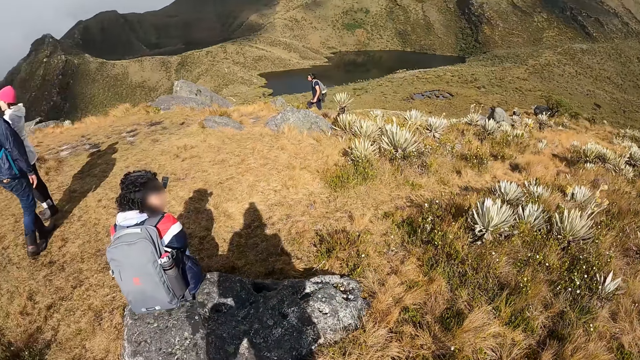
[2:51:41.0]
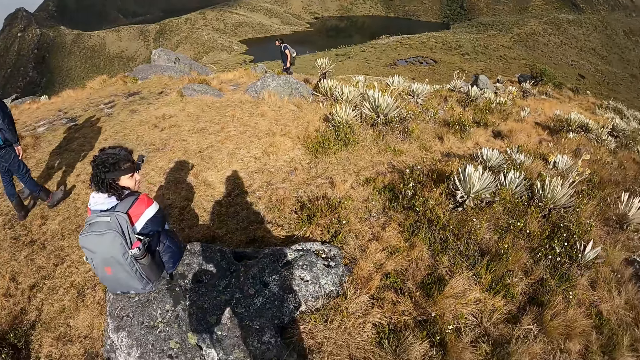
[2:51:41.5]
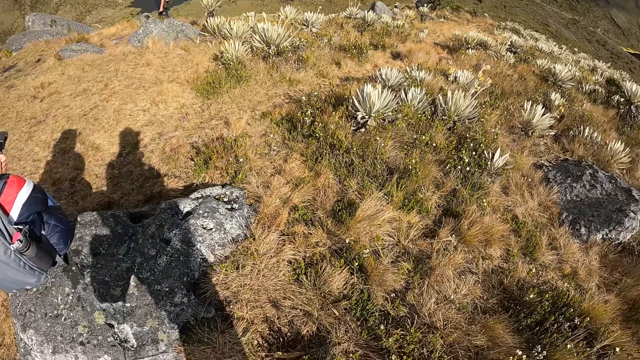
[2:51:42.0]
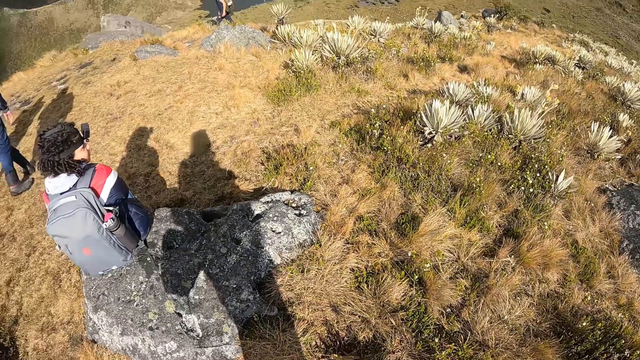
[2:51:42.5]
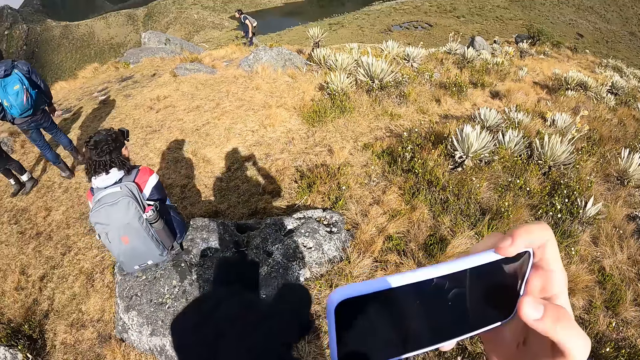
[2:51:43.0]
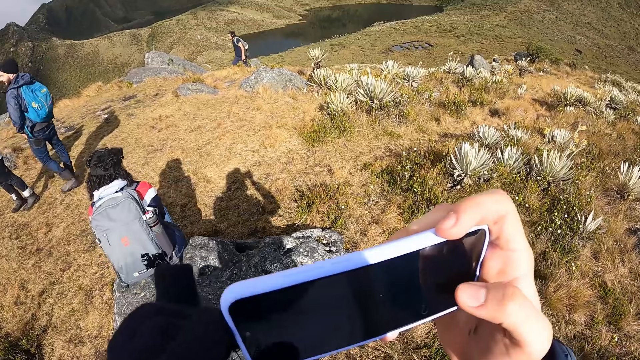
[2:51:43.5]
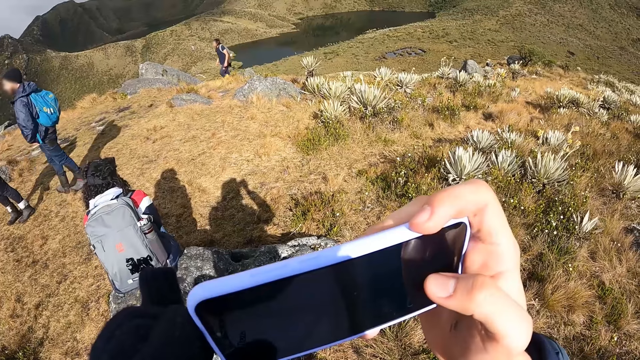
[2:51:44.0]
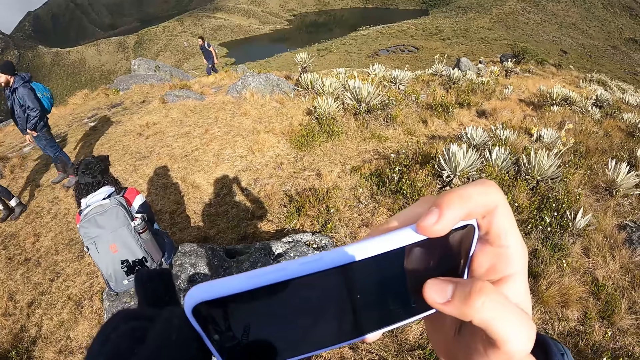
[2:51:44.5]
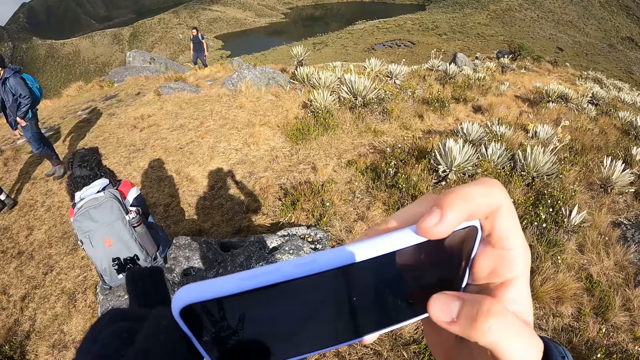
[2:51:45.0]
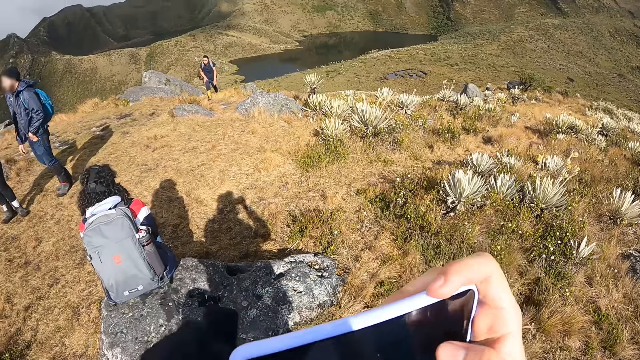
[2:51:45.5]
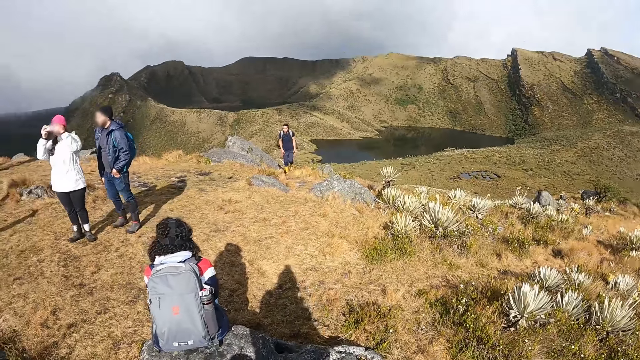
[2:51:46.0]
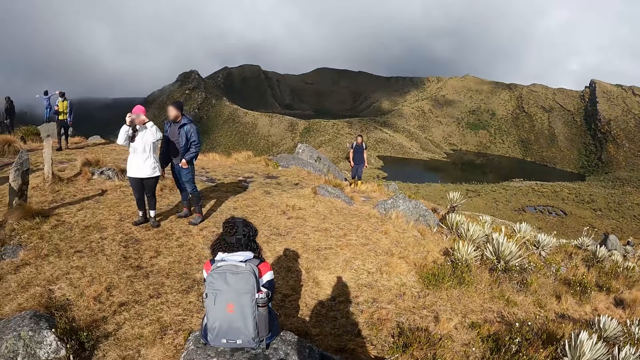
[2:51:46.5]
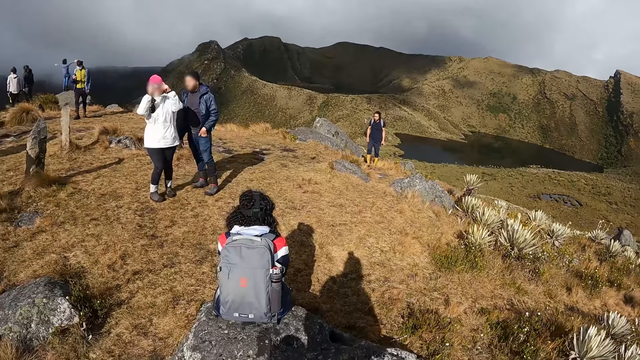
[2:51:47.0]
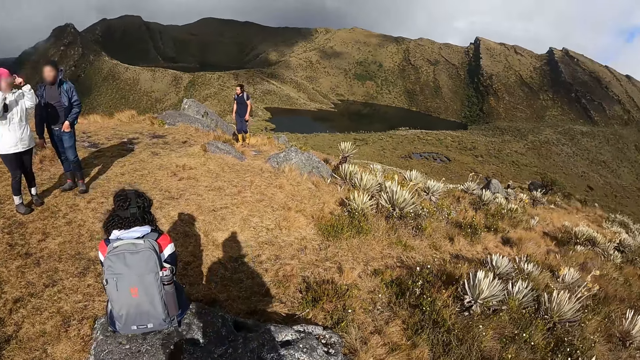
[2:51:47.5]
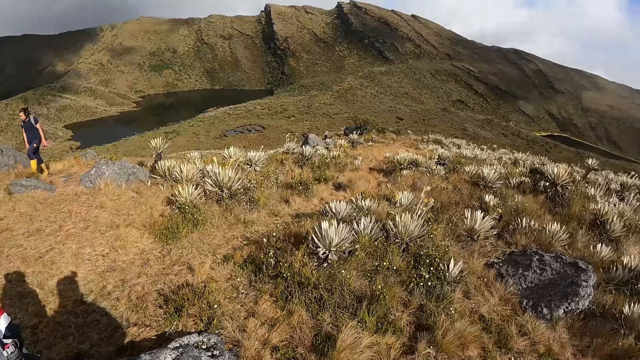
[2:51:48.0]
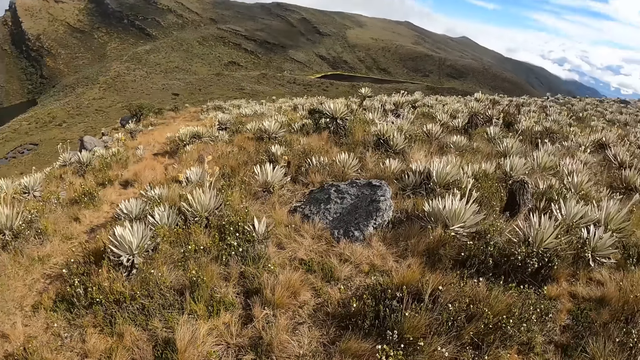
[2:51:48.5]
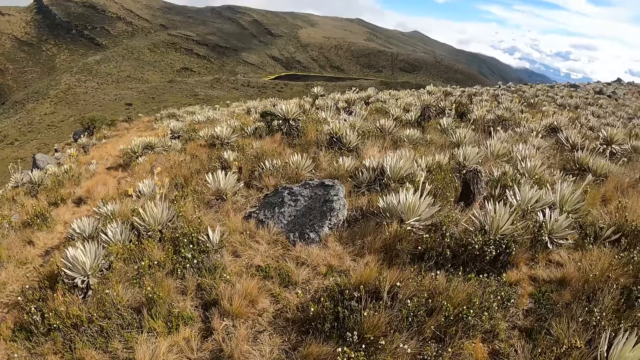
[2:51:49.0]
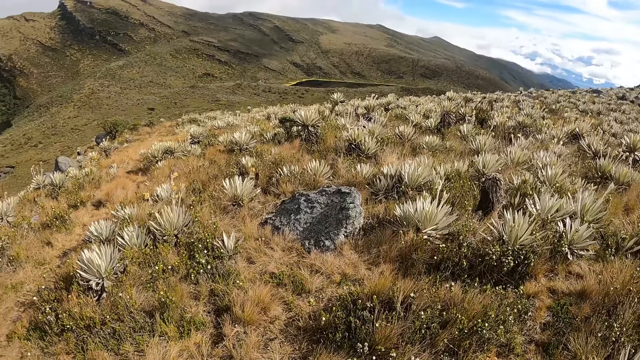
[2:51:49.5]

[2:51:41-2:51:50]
The camera wearer turns around the hill. They take a photo of people. They turn around the hill.

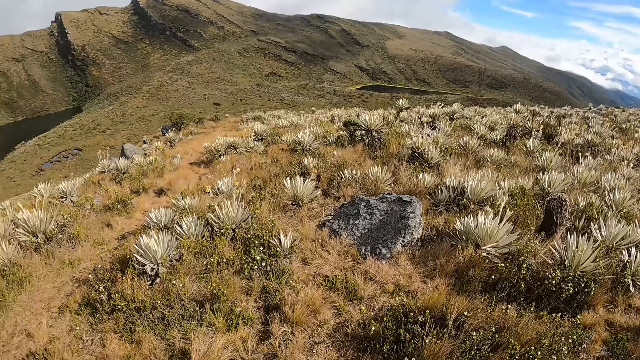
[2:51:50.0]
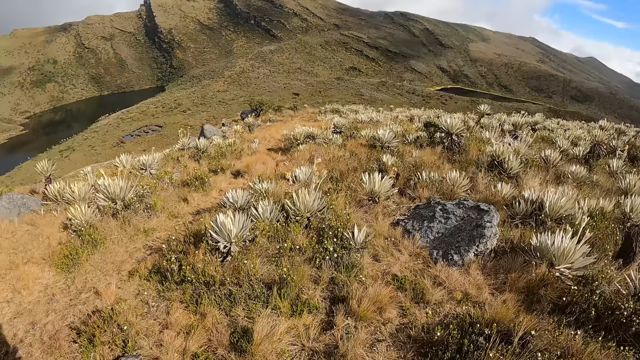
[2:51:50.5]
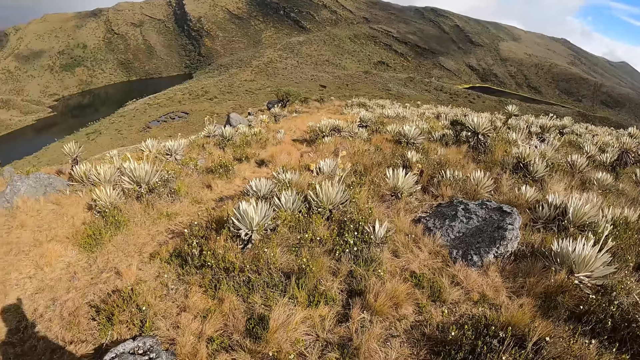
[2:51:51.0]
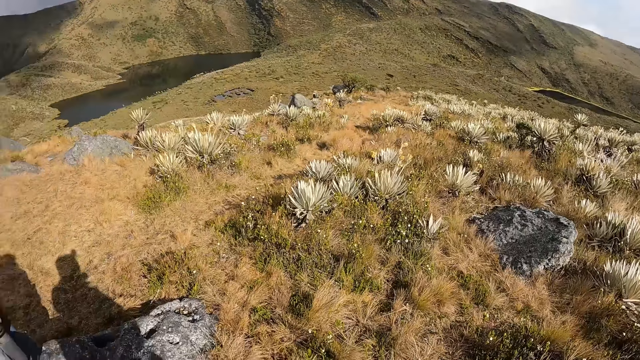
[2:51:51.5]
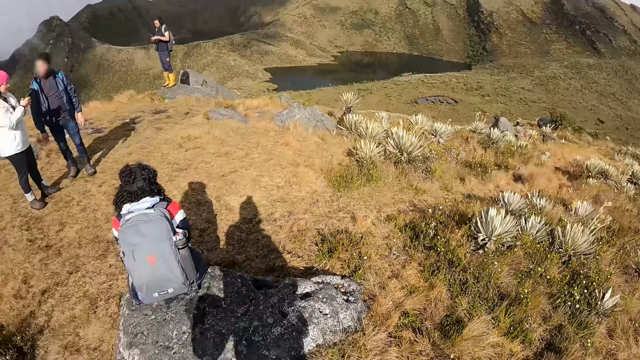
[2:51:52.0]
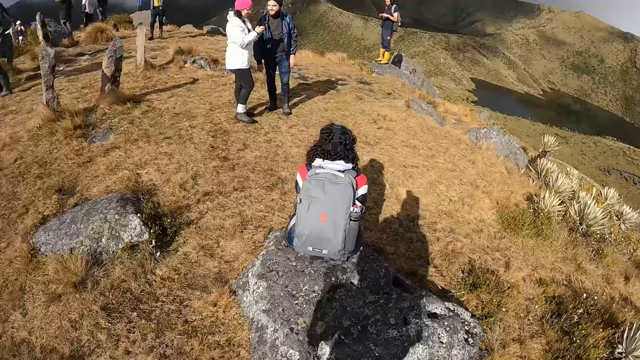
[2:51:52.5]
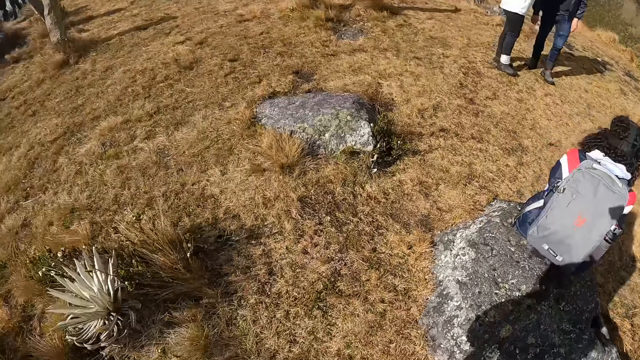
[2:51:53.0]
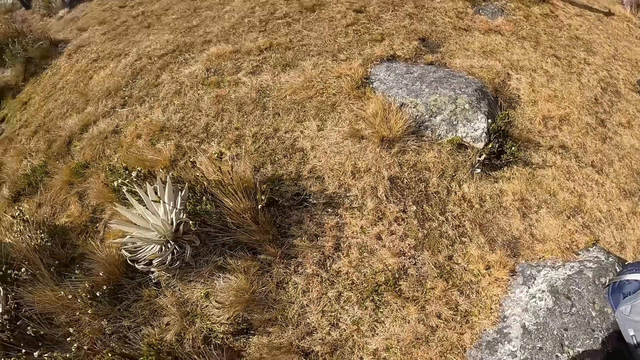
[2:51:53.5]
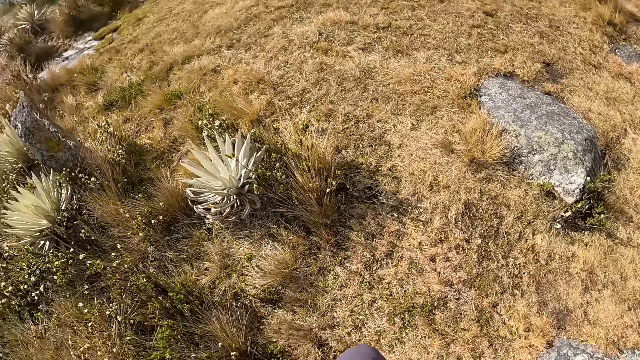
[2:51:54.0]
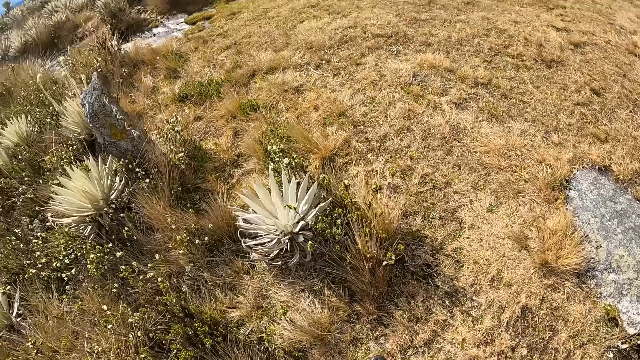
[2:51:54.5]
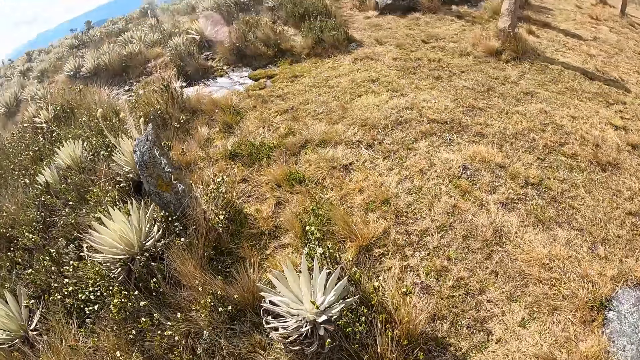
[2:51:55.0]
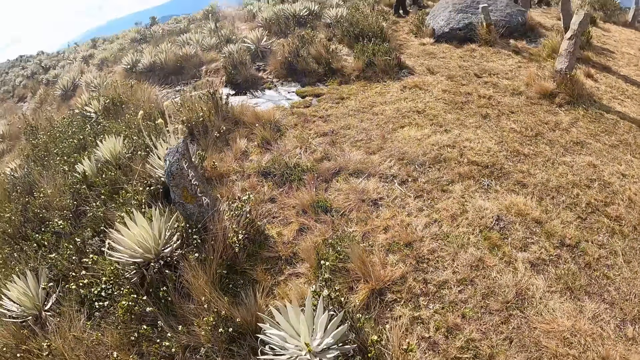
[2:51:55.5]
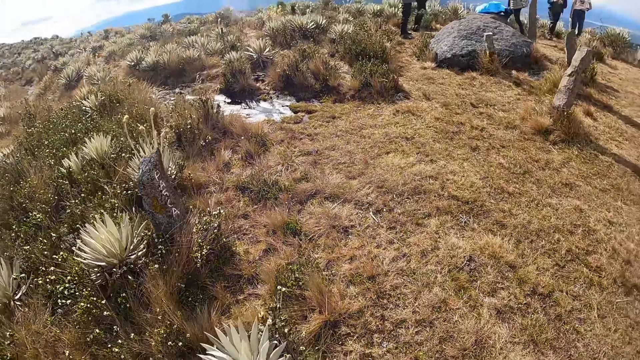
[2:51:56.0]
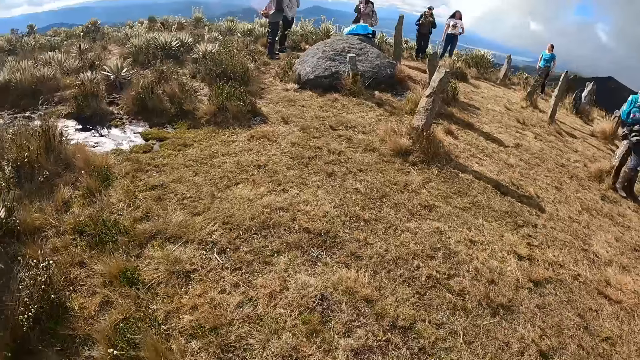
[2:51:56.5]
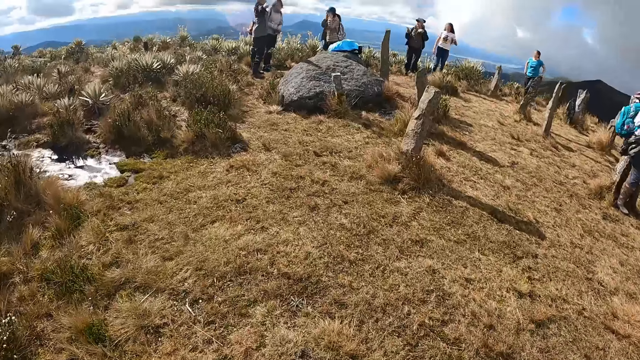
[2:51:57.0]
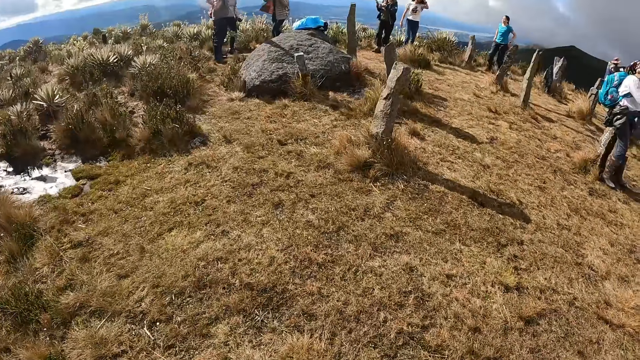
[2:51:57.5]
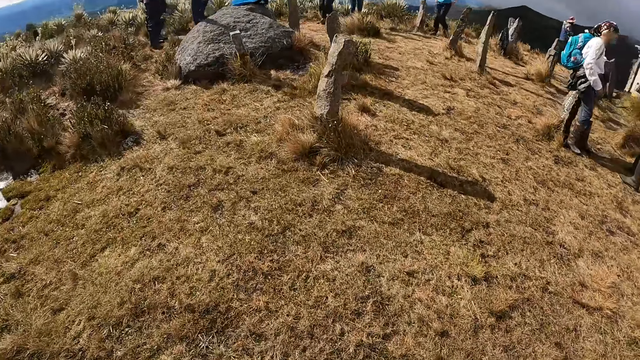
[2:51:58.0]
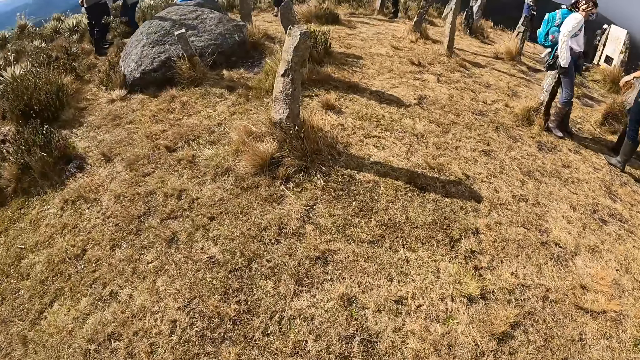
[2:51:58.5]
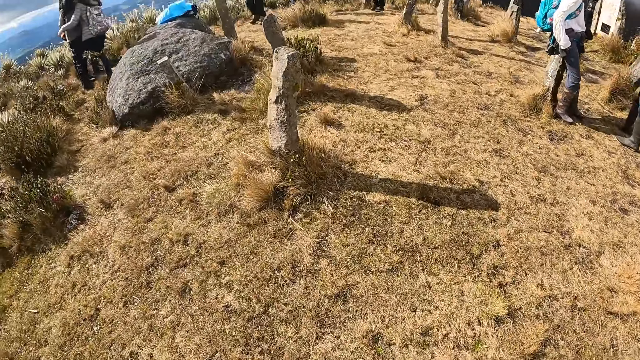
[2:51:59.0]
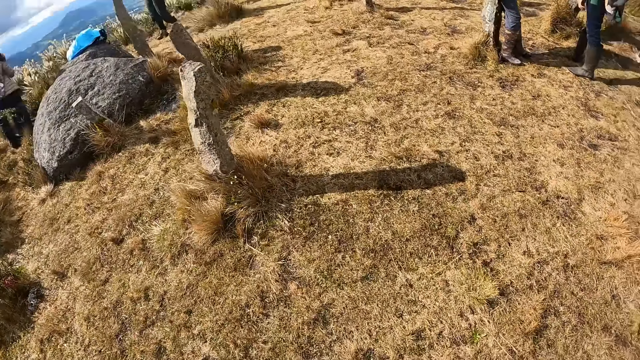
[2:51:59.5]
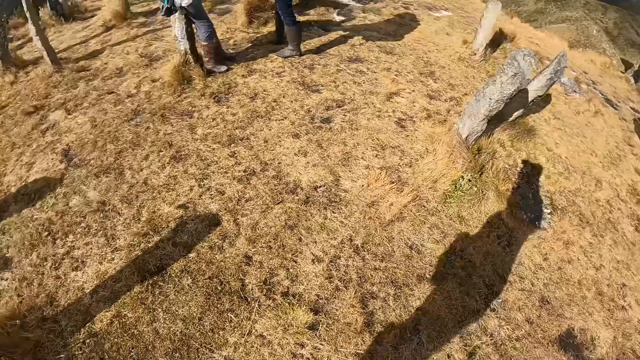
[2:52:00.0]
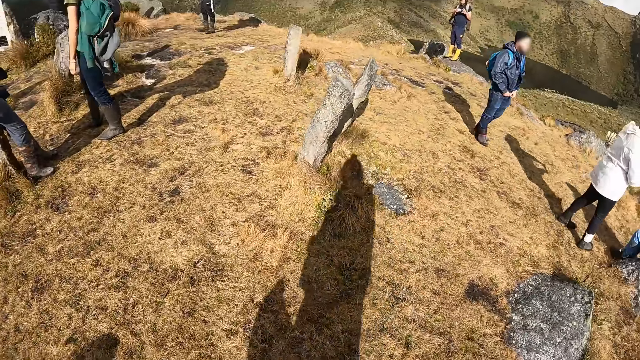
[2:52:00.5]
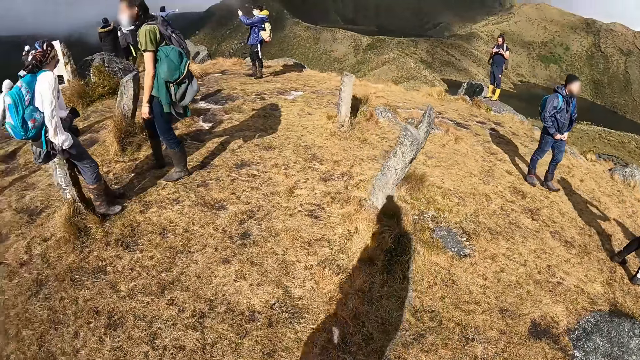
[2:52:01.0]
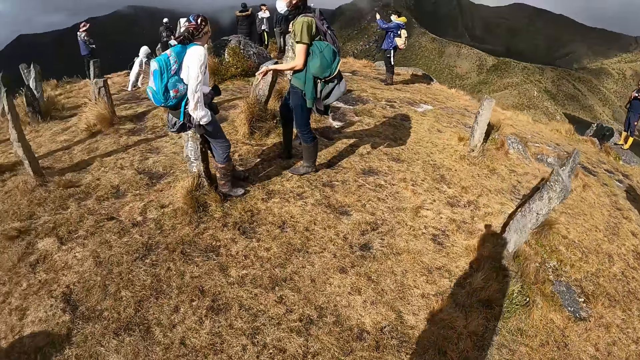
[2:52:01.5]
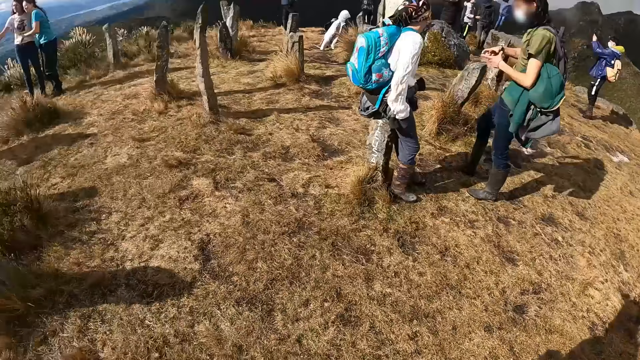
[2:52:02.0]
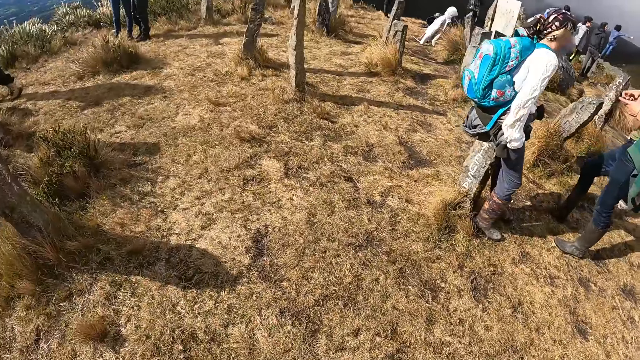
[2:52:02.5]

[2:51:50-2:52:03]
The camera wearer looks around the hill. They turn around the hill. They walk around the hill. They look around the hill. They walk around the hill.
